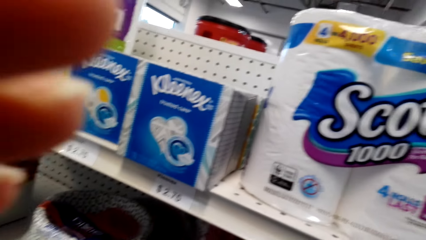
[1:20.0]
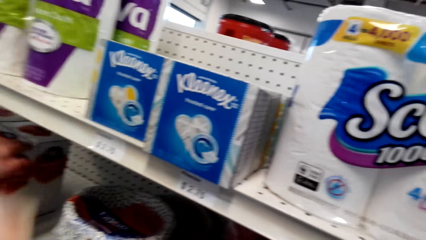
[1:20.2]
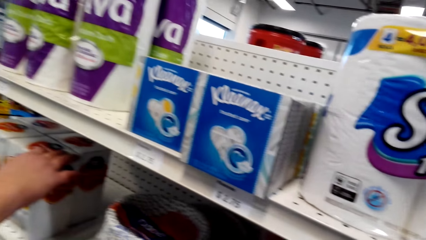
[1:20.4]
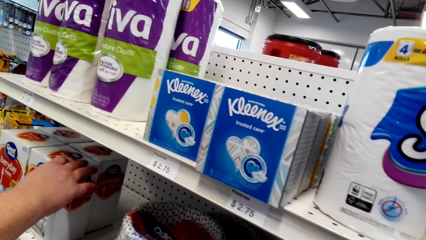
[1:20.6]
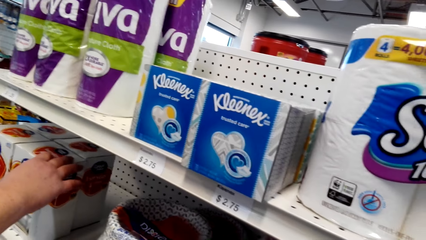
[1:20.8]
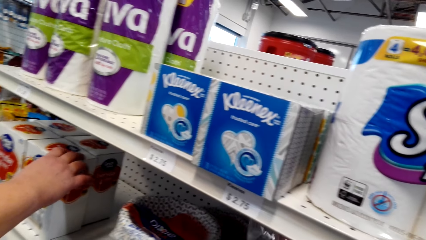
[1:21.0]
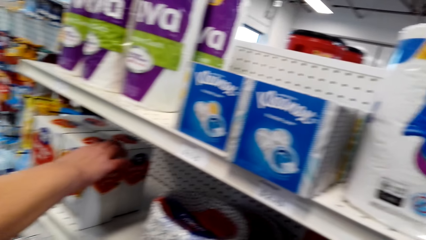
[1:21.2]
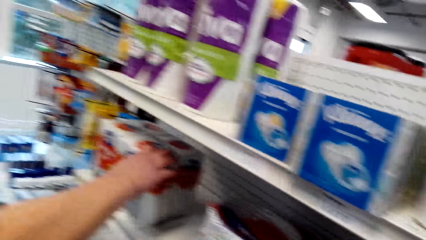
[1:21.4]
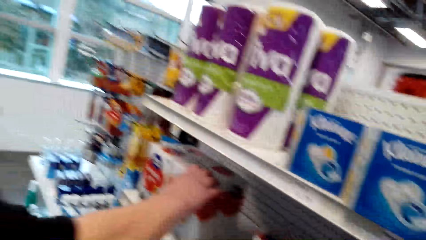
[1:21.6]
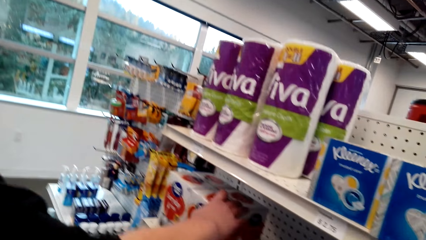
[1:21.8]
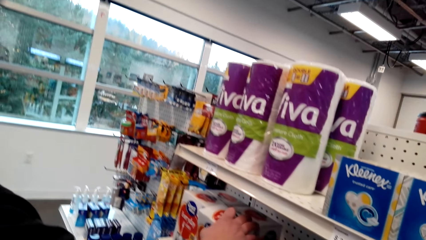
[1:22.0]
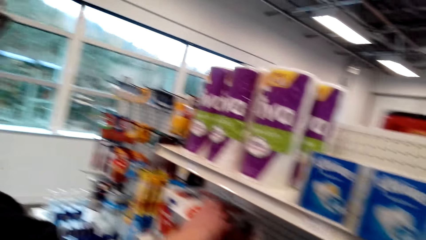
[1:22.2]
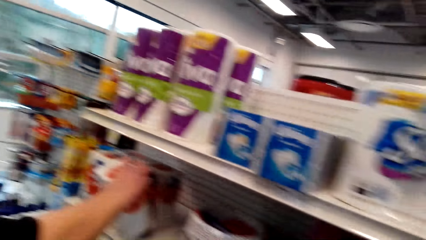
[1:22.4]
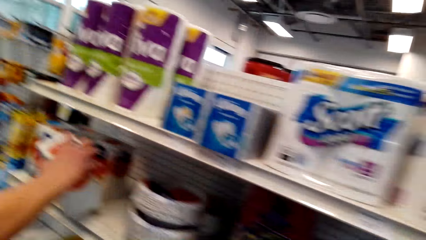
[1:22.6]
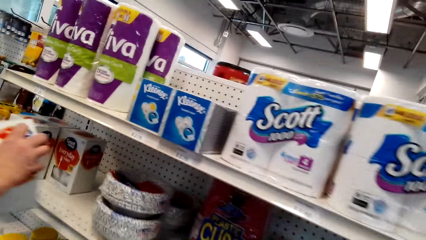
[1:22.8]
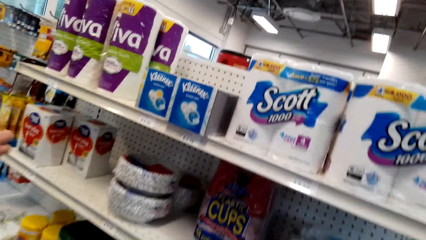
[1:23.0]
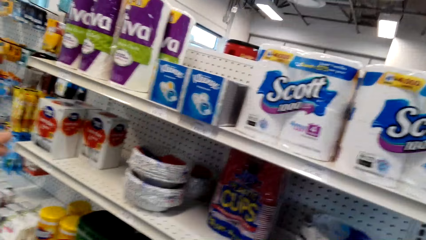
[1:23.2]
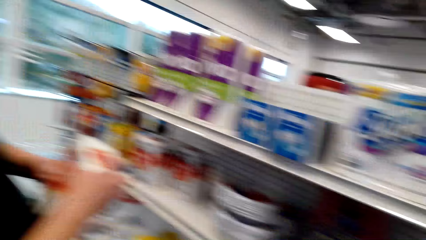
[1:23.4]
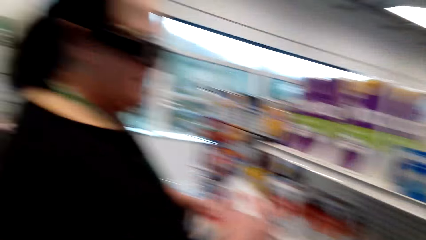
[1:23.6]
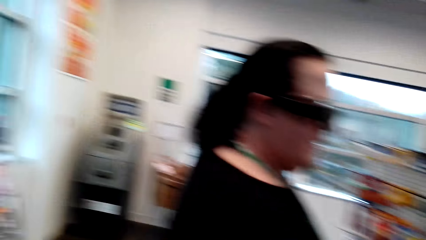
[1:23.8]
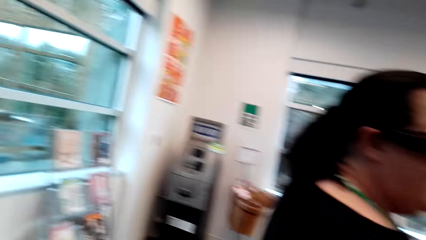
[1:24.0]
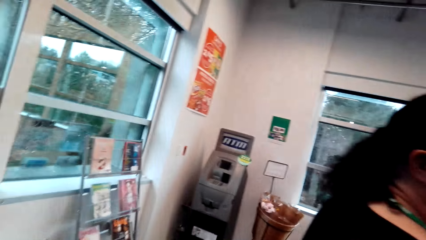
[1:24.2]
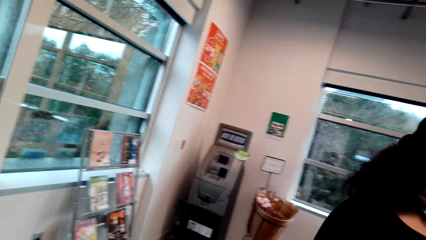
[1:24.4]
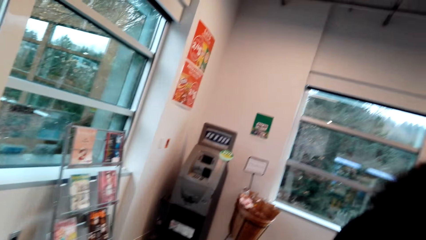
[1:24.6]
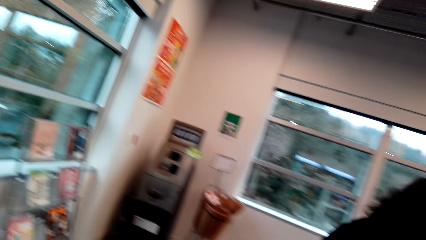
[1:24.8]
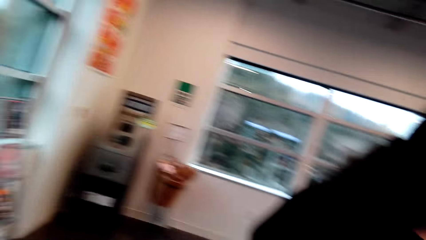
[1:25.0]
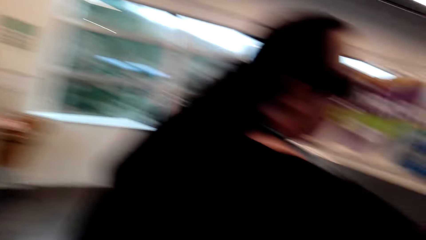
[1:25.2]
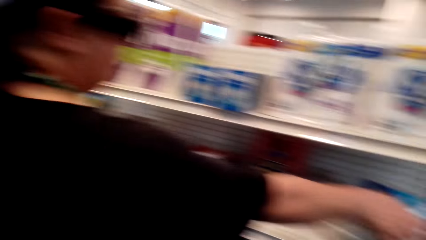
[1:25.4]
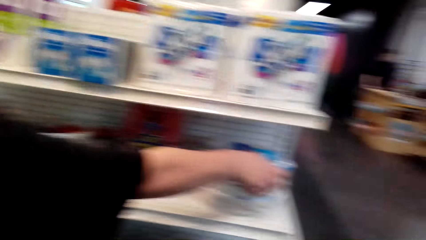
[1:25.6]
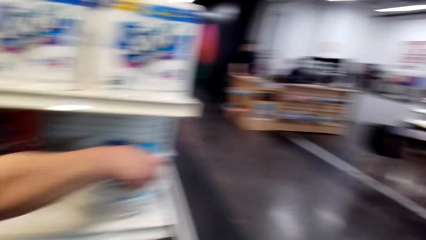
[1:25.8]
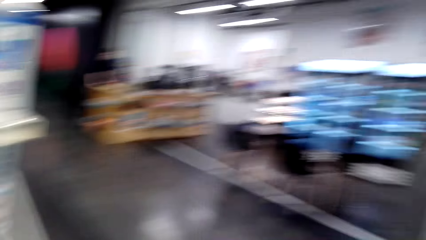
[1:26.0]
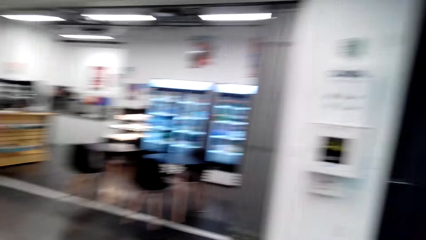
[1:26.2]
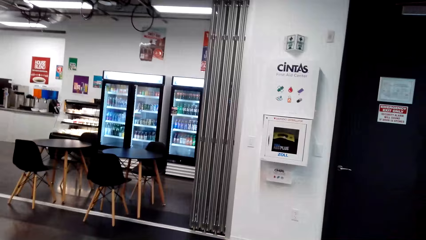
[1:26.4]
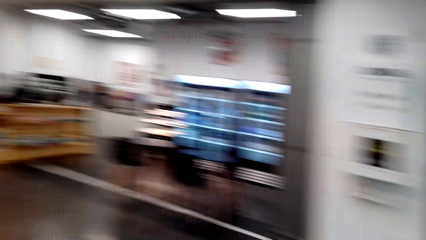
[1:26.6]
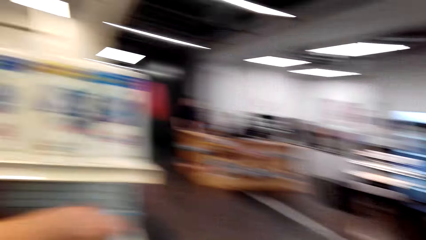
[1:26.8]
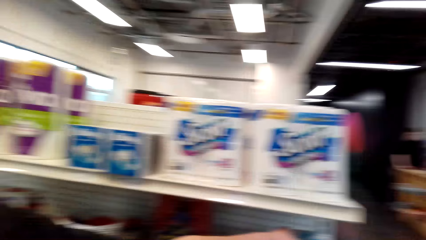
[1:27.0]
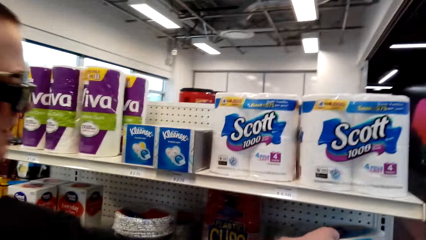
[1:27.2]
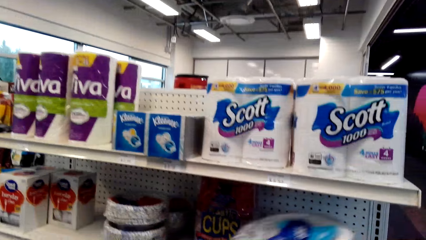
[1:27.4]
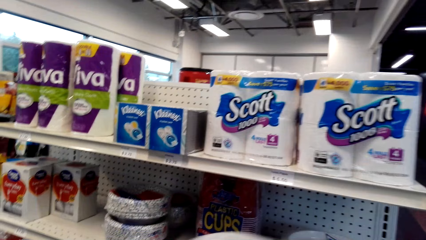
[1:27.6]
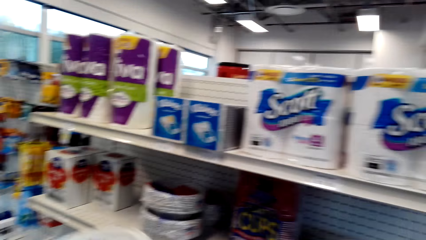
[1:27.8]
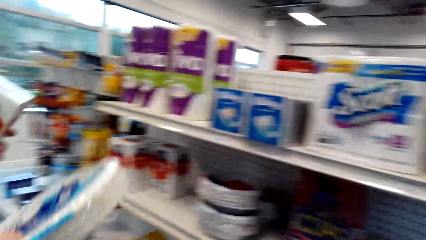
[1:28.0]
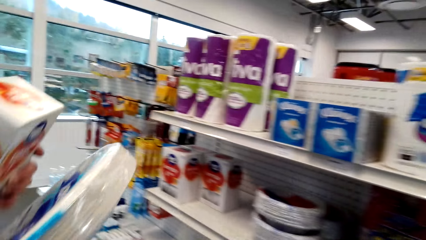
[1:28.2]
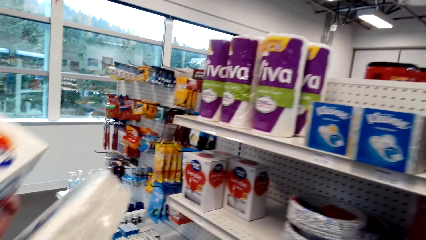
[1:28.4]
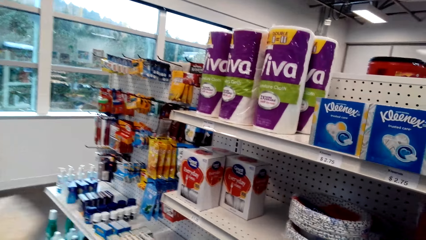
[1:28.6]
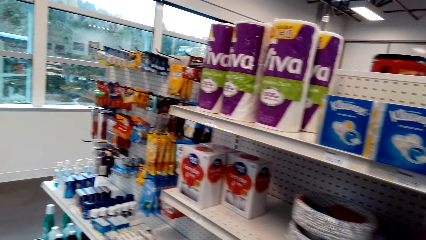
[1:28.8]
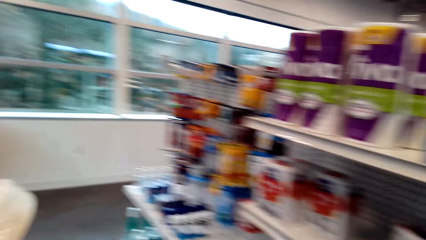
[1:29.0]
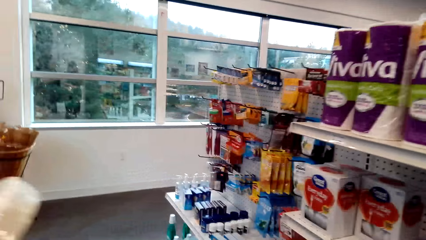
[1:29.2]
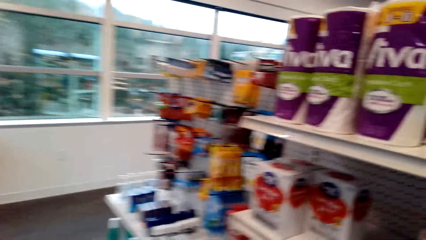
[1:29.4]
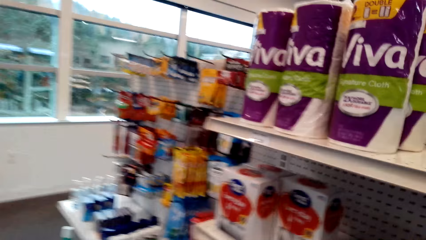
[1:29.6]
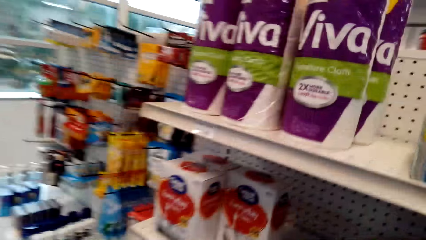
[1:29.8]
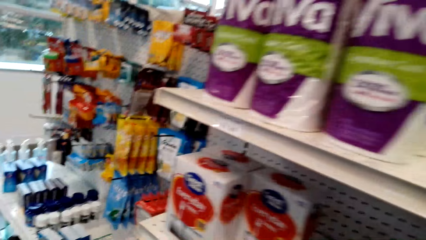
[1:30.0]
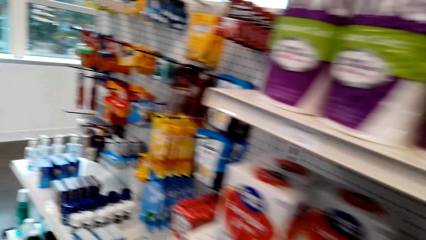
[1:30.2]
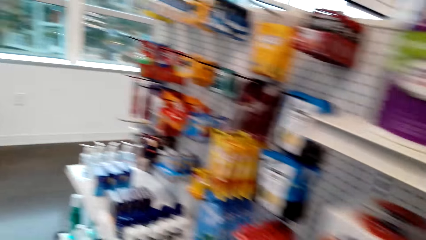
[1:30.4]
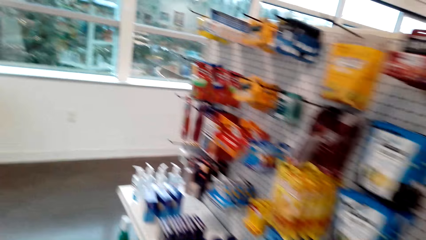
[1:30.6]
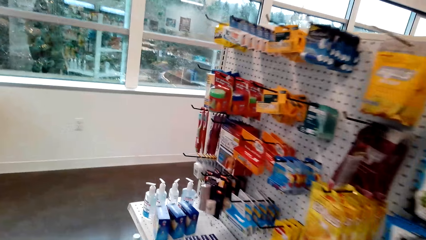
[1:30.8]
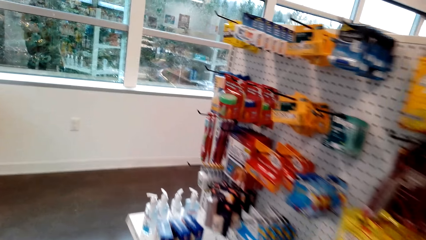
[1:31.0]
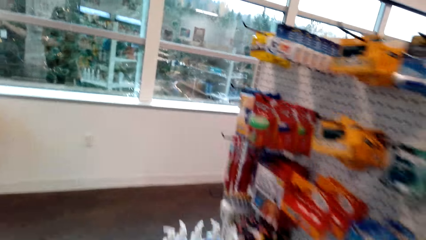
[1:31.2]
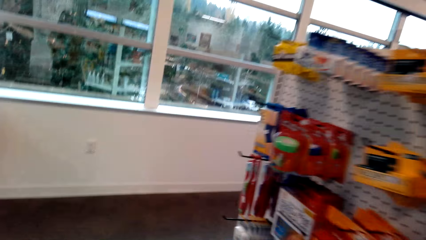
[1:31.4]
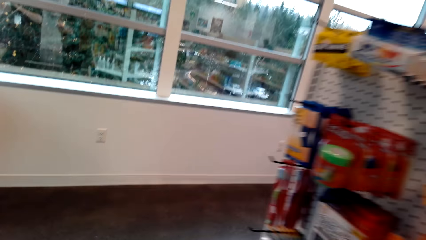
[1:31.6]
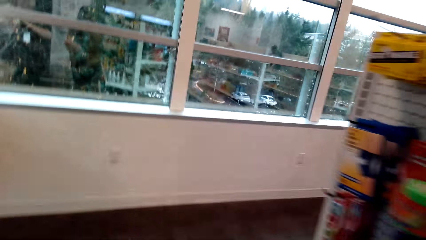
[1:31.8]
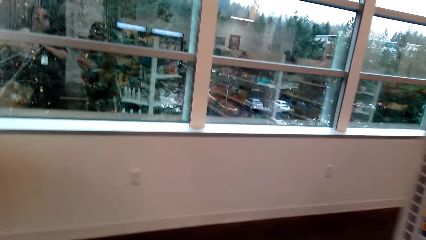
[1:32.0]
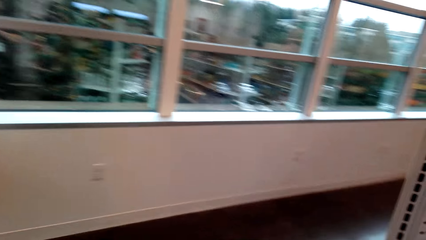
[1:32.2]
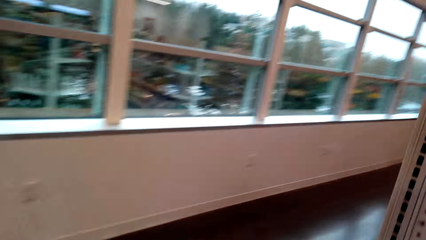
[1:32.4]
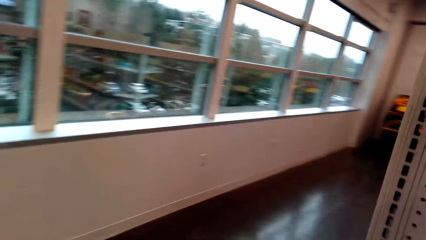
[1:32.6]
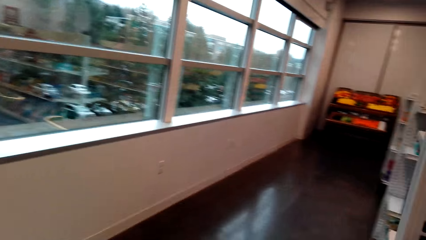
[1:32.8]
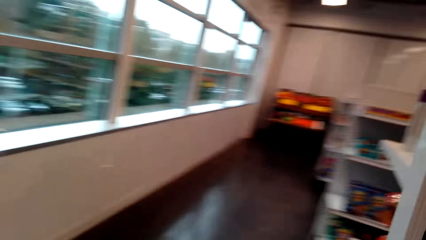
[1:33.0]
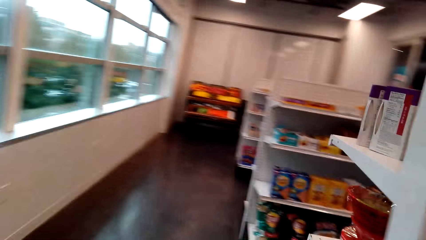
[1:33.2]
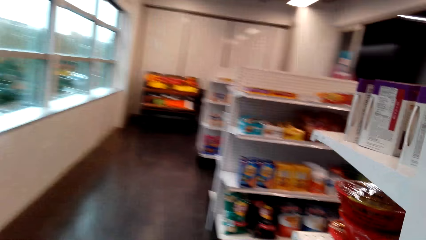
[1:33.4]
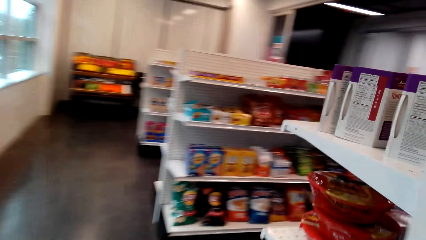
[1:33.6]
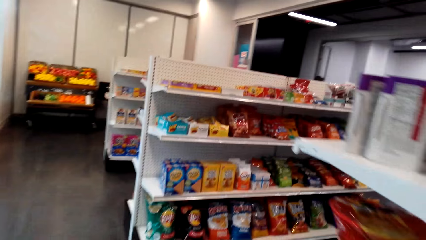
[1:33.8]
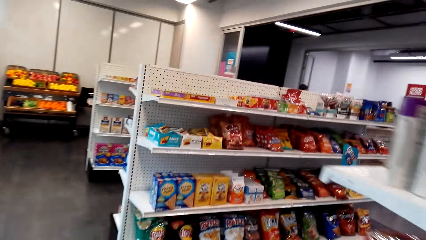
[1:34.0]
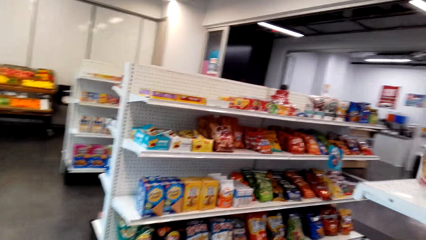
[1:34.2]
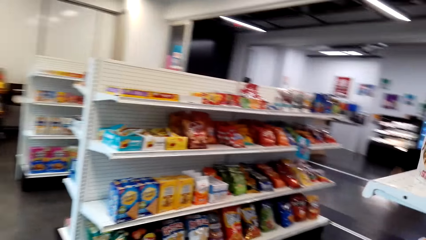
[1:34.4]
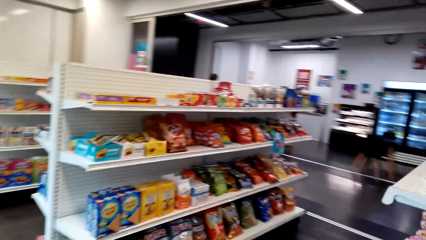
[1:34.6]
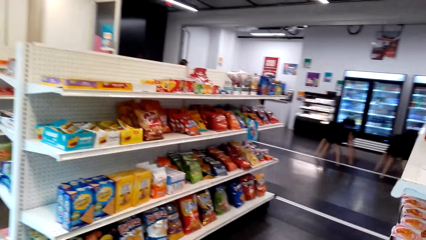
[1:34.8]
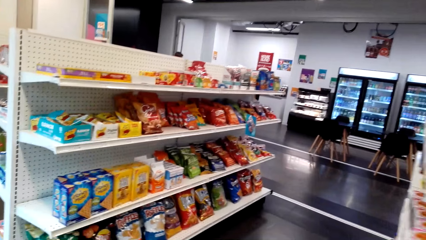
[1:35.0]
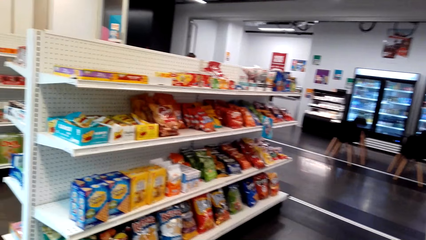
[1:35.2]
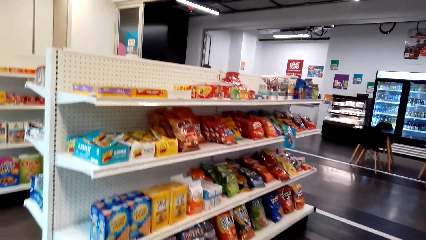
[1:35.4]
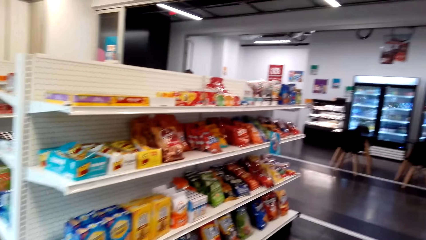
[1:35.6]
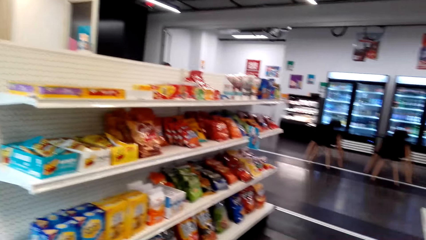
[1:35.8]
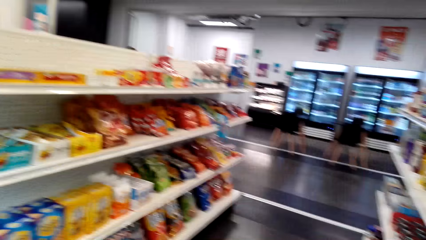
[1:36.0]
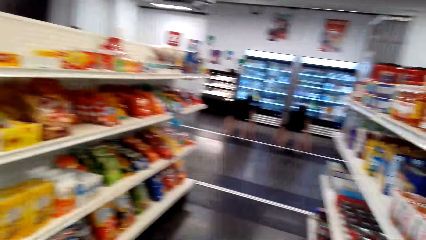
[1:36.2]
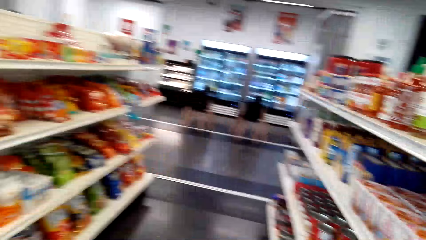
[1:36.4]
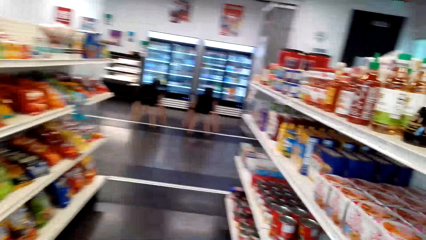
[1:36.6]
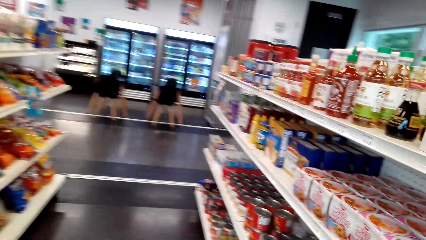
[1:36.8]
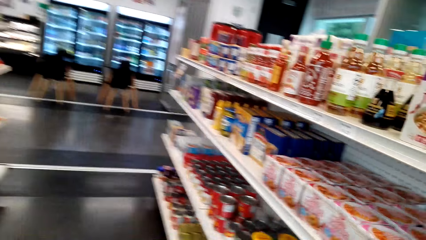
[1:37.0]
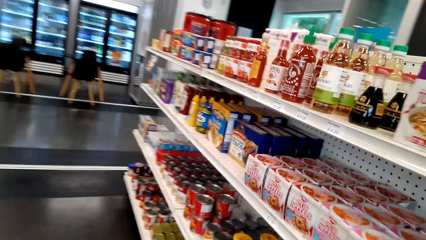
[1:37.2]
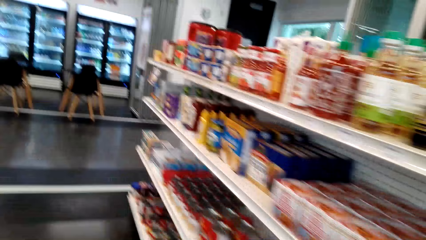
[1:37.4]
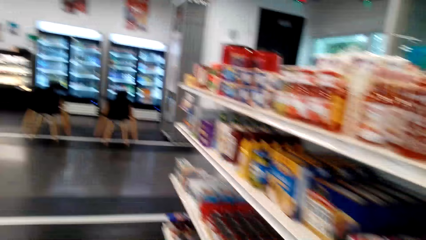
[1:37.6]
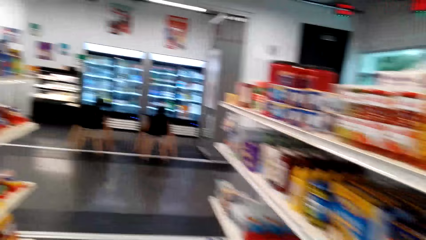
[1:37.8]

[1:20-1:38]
A woman holds a box. The camera wearer picks up the drinks or box from the shelves. They converse with the woman. The woman points with her finger. The camera wearer looks around the supermarket. The woman picks up plastic plates from the shelf. The camera wearer walks around the house.
